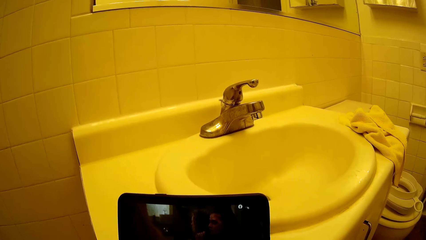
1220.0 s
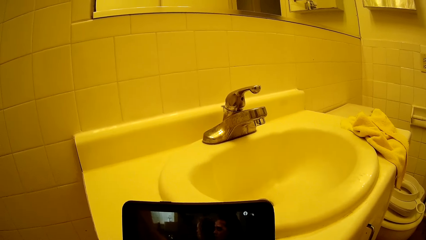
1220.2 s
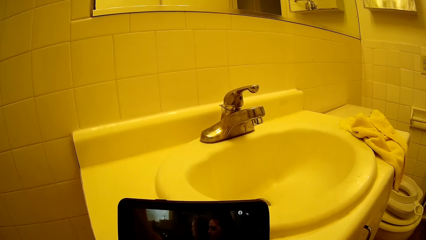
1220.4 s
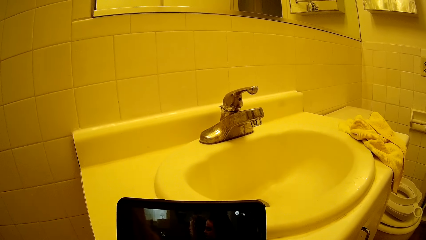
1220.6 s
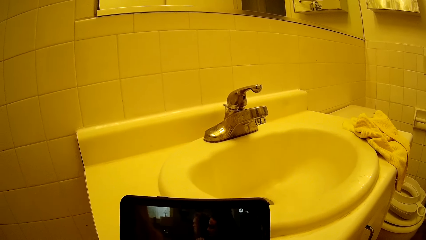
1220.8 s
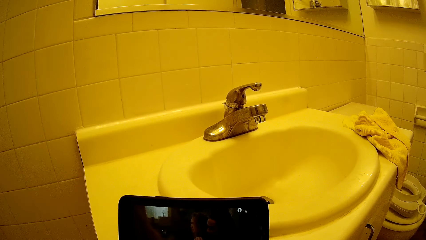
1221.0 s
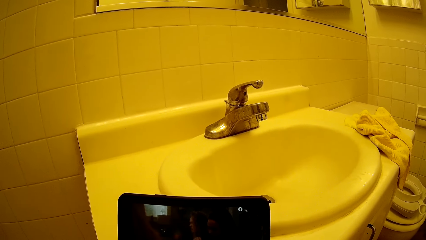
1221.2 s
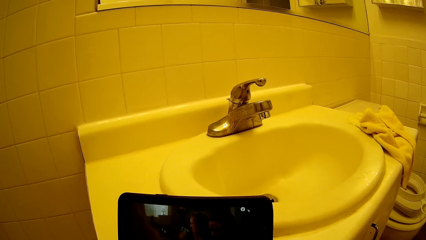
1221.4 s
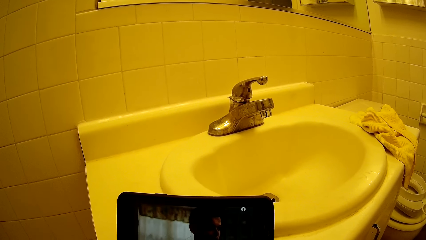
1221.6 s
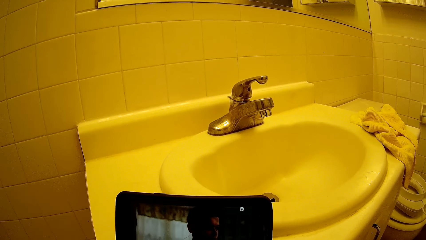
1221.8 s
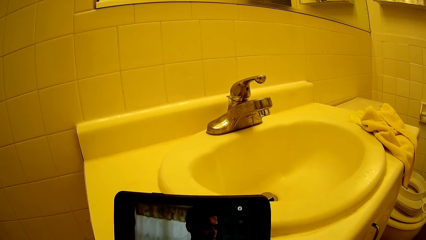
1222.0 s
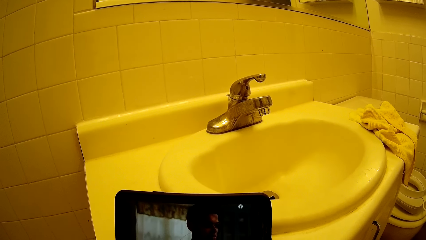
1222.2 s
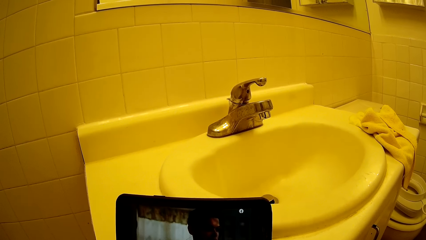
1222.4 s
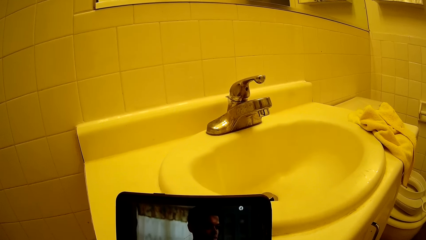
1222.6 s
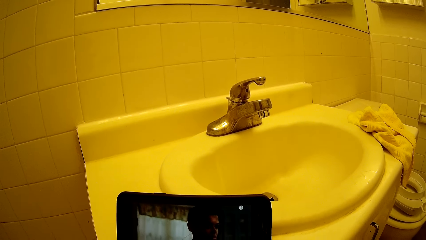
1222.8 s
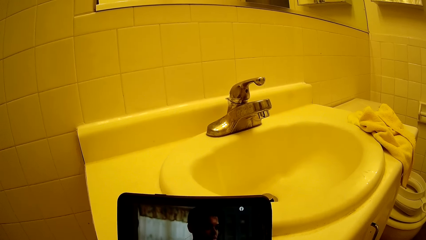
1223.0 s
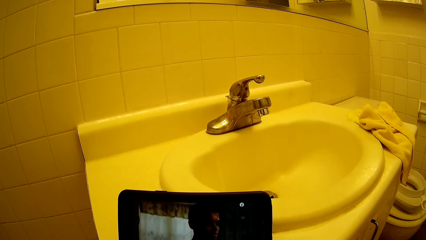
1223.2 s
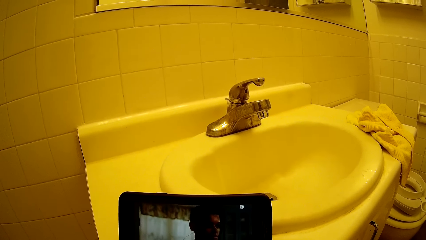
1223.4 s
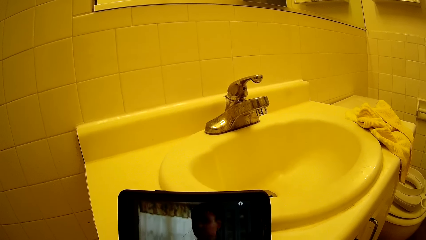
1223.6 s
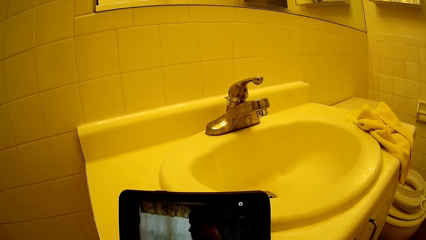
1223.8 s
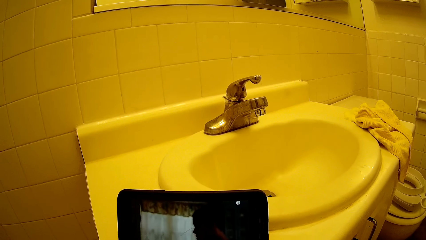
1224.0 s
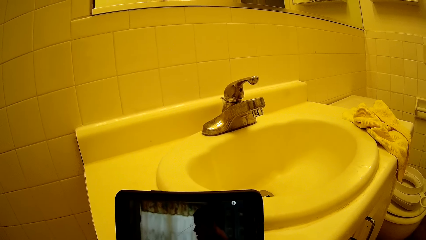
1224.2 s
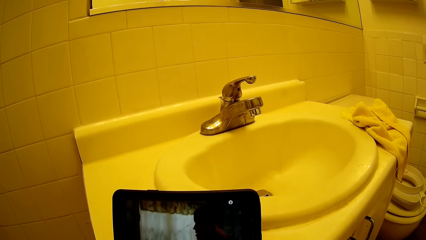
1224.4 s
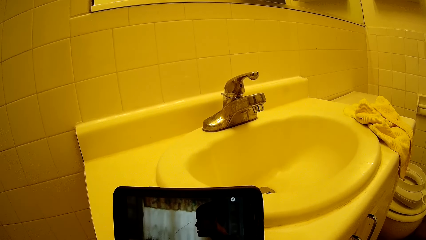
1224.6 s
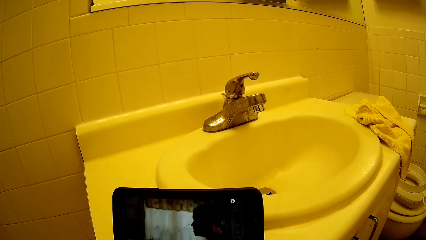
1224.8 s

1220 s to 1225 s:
The camera wearer watches the video on the phone.

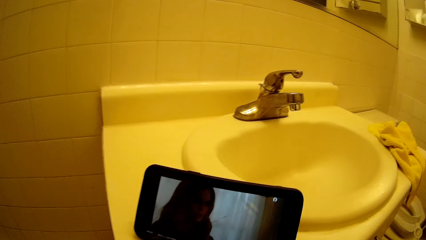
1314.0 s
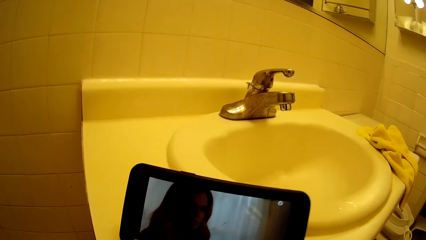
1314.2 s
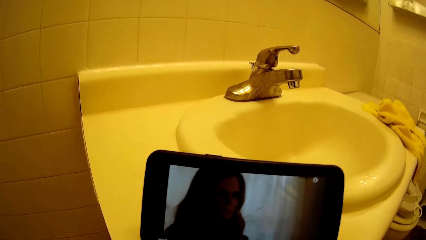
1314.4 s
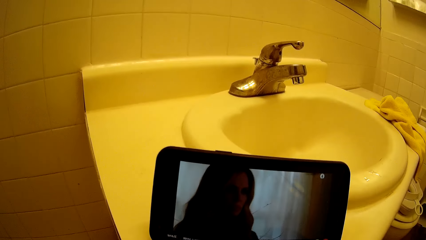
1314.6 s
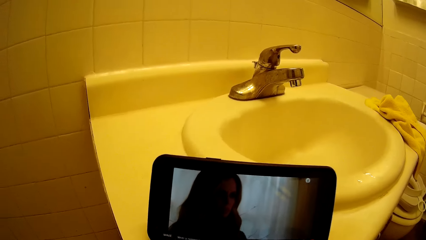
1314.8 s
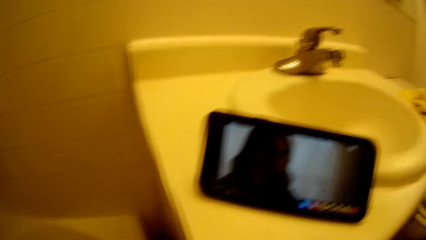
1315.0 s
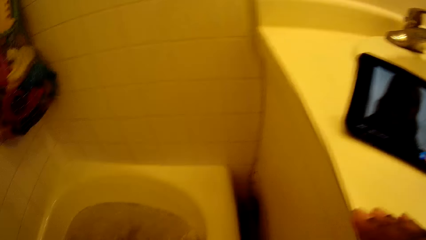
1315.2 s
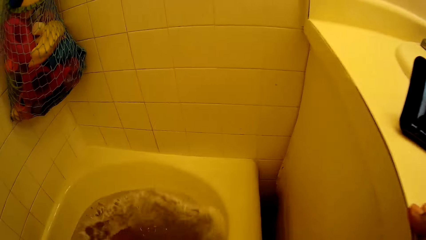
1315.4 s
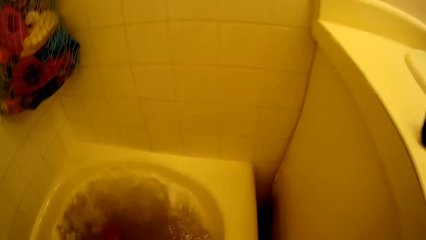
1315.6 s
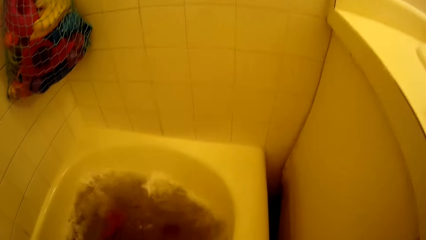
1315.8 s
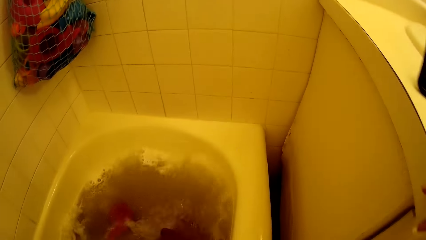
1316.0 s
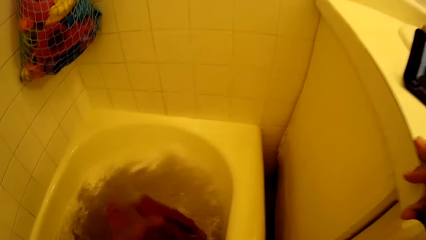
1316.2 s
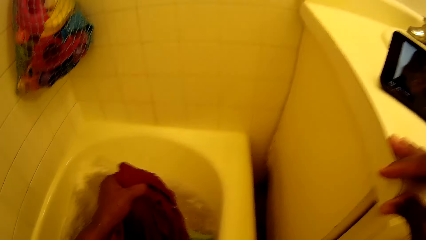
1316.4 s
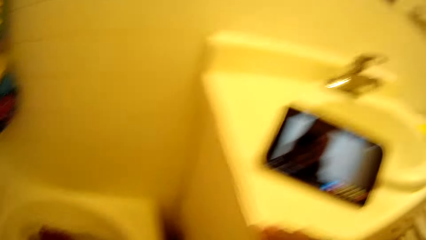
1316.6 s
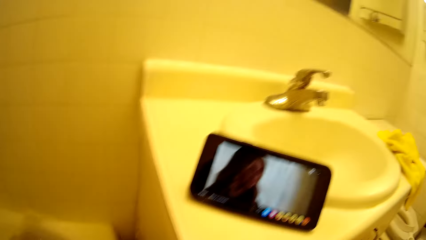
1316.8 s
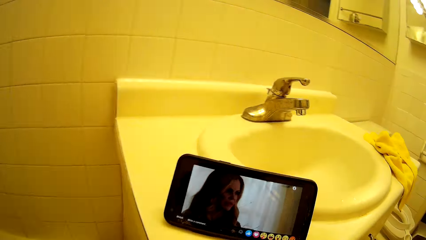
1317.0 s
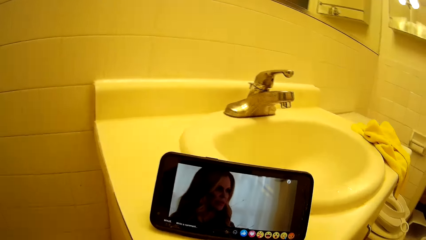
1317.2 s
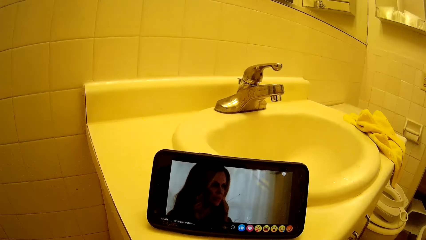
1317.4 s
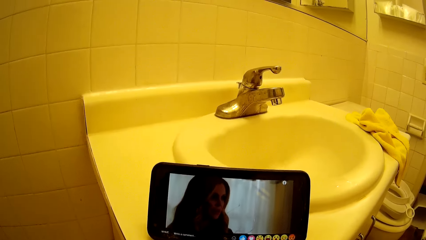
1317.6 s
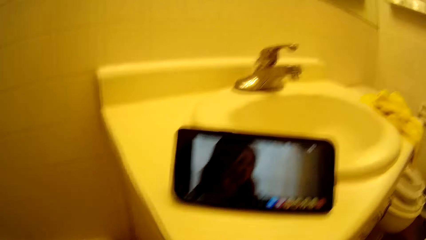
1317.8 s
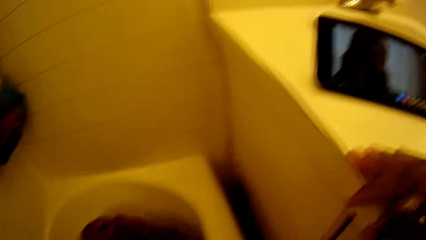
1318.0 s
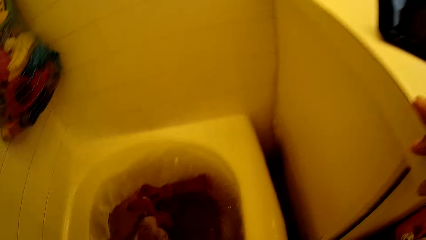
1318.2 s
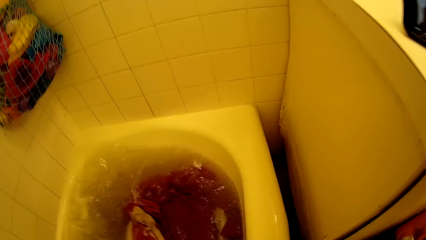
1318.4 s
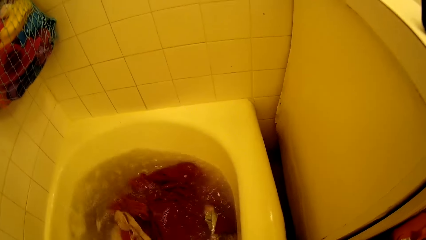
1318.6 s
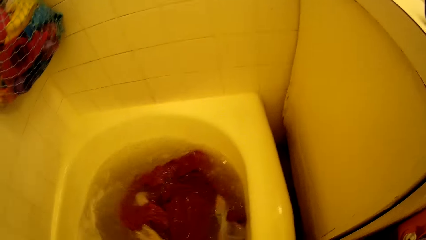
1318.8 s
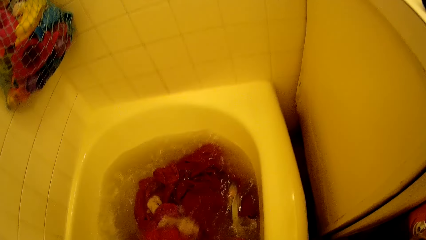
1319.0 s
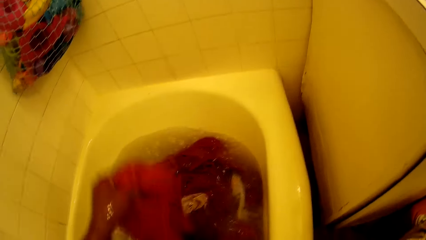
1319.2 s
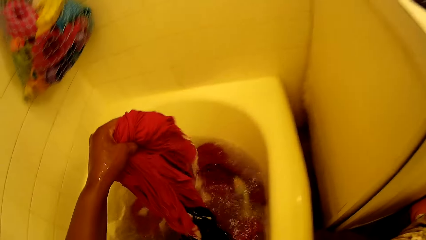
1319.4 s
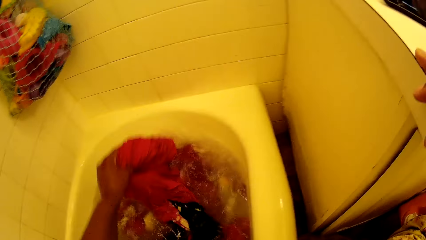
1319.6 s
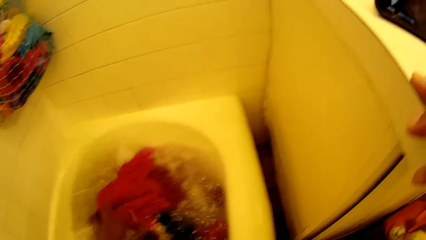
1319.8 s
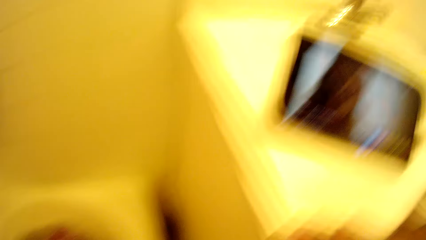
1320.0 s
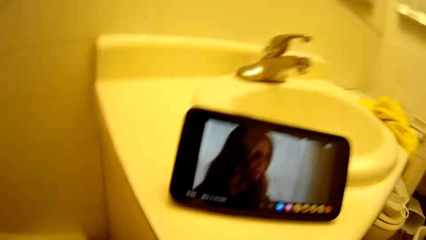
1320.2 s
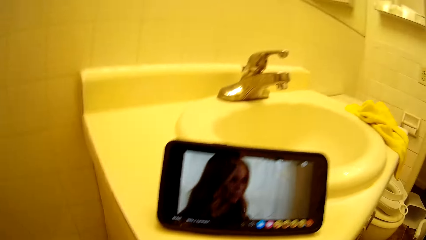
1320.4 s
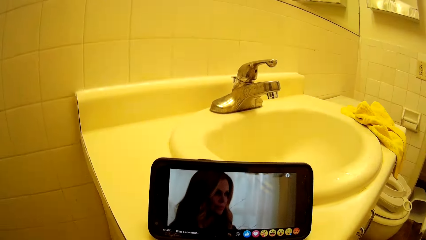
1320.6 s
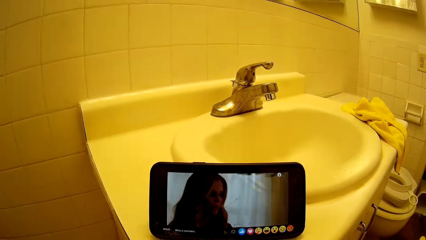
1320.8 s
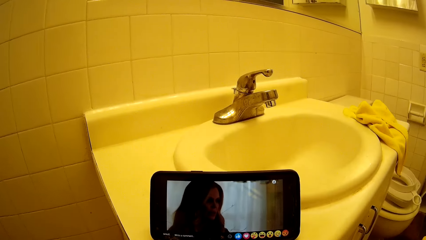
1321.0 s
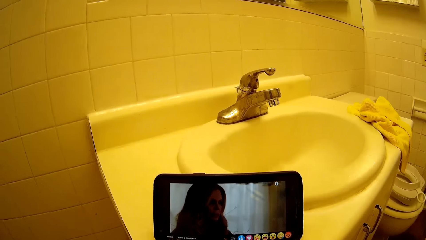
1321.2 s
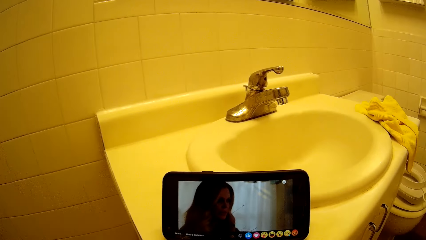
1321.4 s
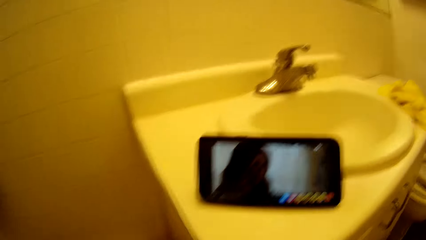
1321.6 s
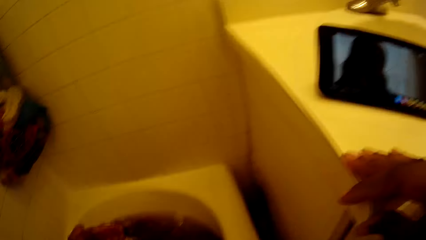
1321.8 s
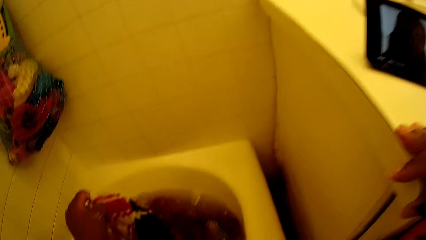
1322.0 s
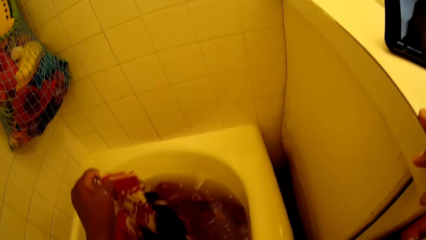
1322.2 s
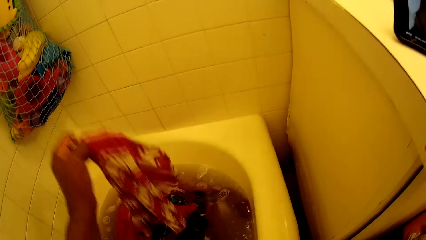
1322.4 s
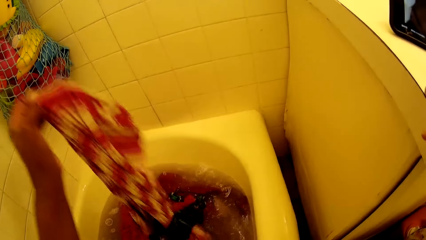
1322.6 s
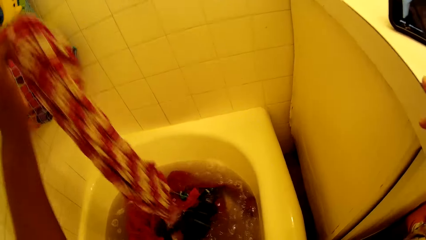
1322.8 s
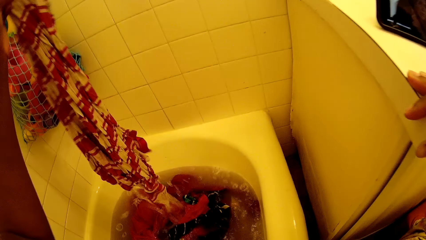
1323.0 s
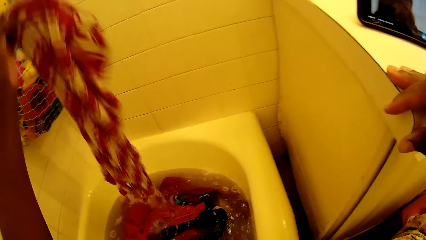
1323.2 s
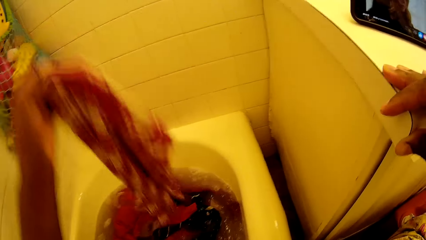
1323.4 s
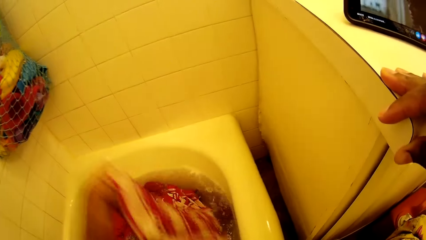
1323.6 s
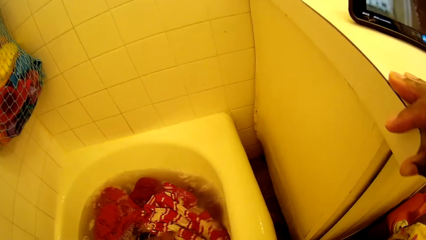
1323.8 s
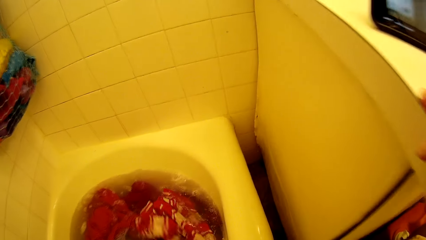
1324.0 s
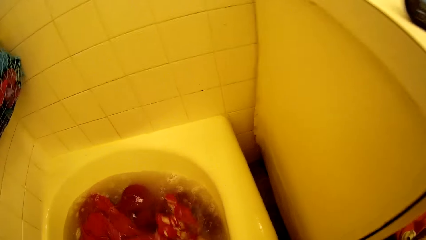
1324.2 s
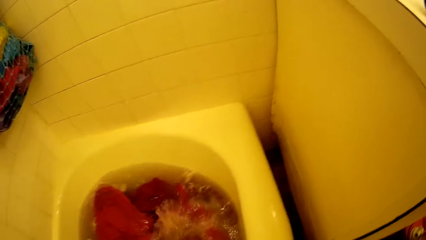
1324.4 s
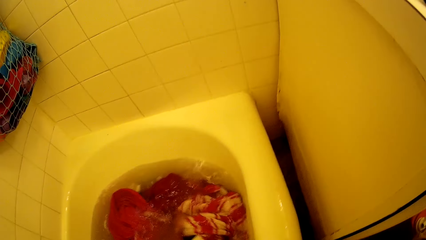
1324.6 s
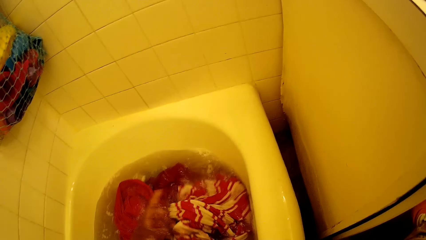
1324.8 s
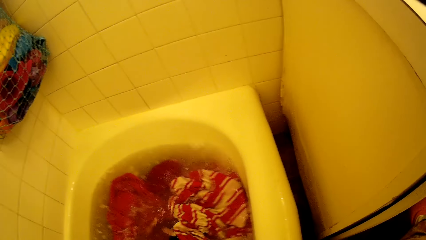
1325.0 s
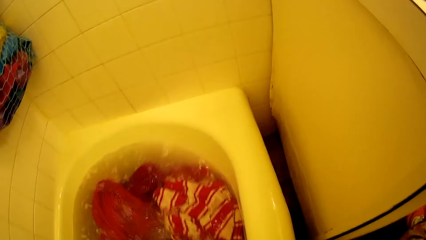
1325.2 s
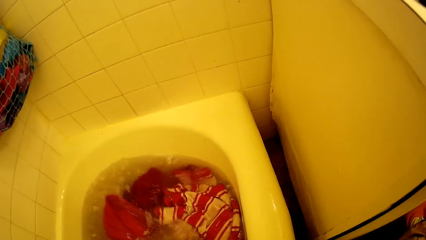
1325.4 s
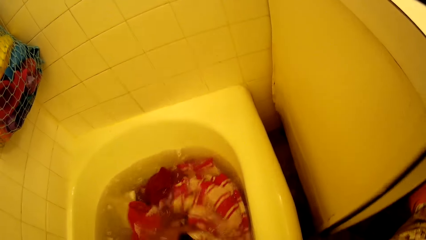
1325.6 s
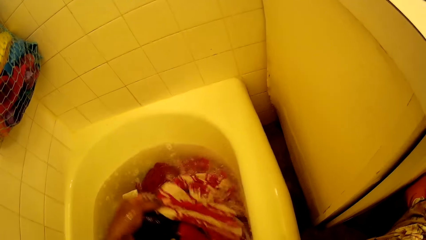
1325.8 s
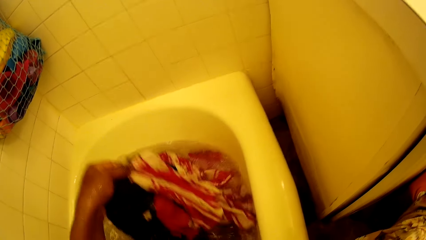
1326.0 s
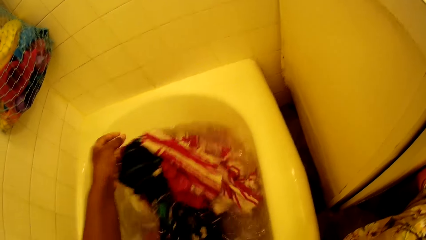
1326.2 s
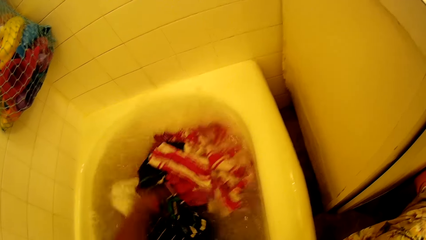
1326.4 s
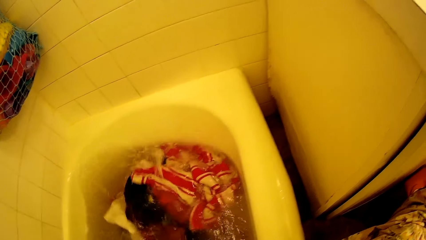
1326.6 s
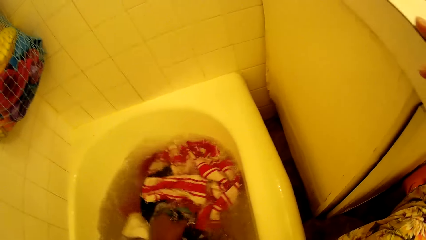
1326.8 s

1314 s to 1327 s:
The camera wearer places her right hand on the sink. She steps on the clothes with legs. She picks some clothes from the bathtub with her left hand. She turns towards the phone on the sink. She watches the movie on the phone on the sink. She turns towards the bathtub. She drops the clothes in the bathtub with her left hand. She picks some clothes from the bathtub with her left hand. She drops the clothes in the bathtub with her left hand. She turns towards the phone on the sink. She watches the movie on the phone on the sink. She holds some clothes with her left hand. She raises the cloth from the bathtub with her left hand. She drops the cloth in the bathtub with her left hand. She picks some clothes from the bathtub with her left hand. She turns the clothes in the bathtub with her left hand.
